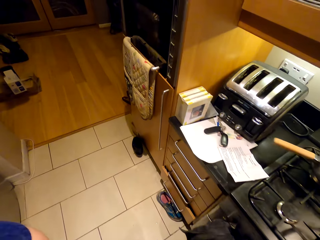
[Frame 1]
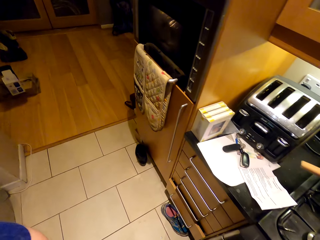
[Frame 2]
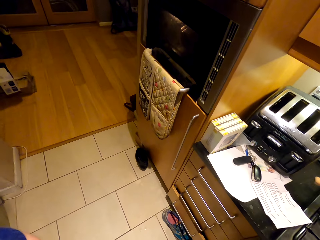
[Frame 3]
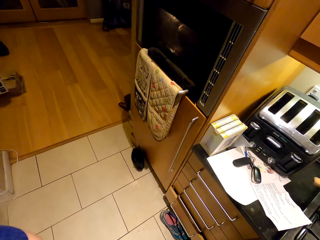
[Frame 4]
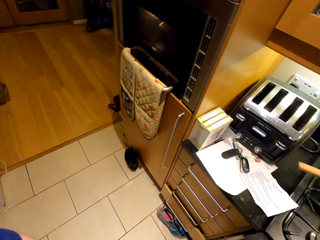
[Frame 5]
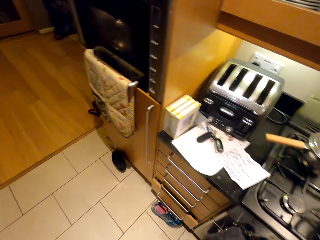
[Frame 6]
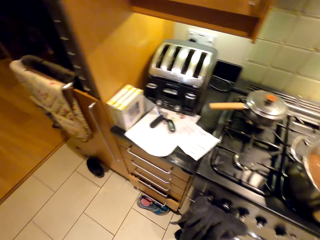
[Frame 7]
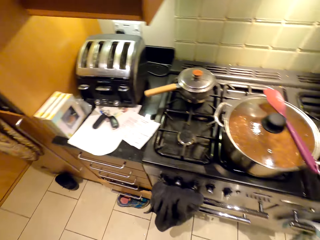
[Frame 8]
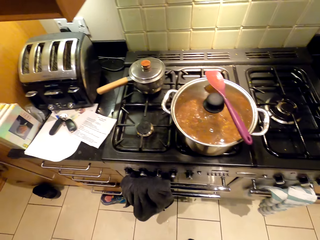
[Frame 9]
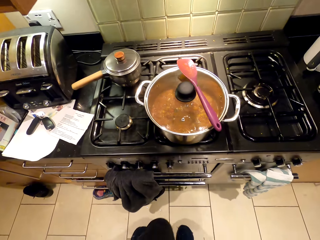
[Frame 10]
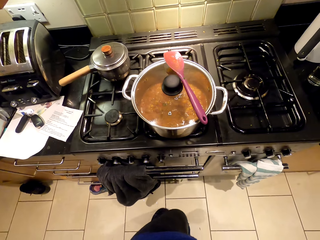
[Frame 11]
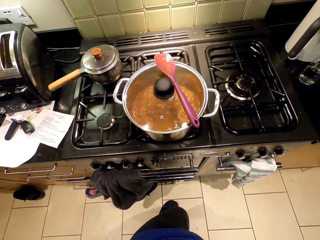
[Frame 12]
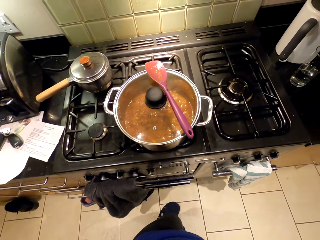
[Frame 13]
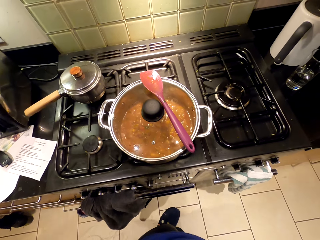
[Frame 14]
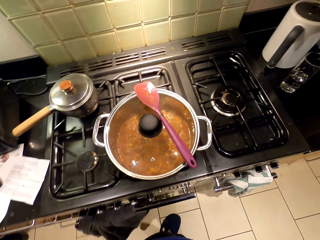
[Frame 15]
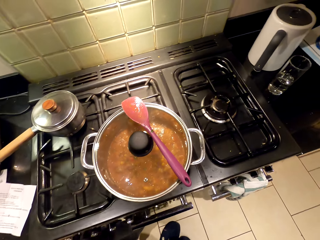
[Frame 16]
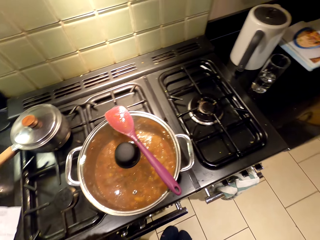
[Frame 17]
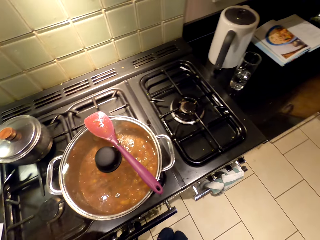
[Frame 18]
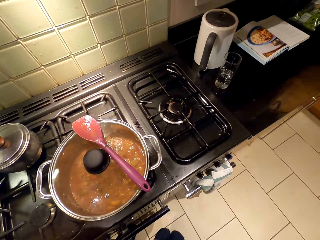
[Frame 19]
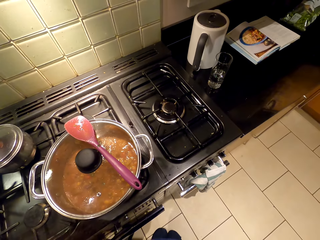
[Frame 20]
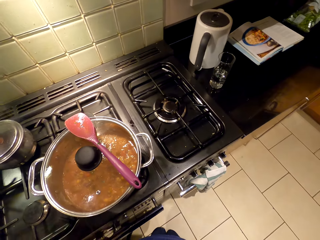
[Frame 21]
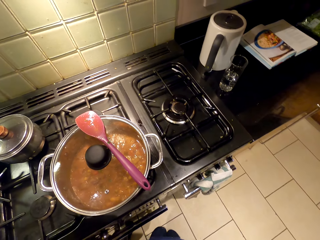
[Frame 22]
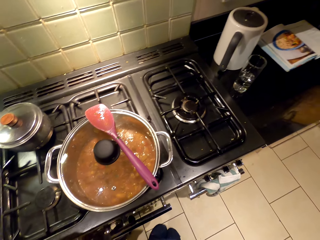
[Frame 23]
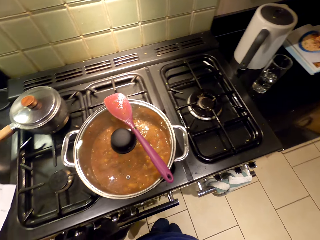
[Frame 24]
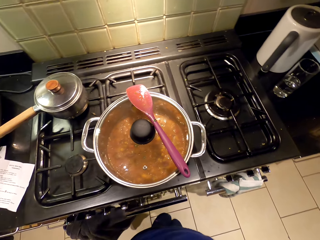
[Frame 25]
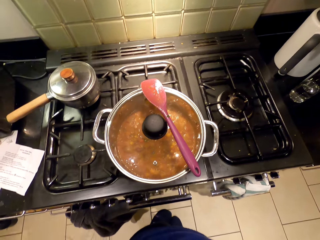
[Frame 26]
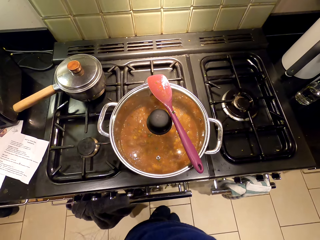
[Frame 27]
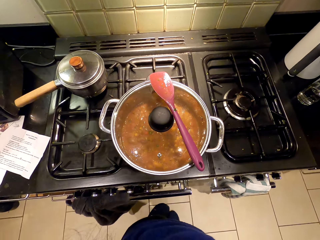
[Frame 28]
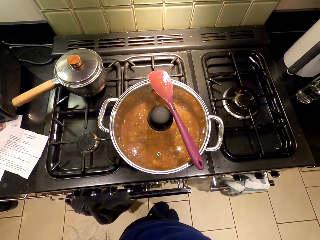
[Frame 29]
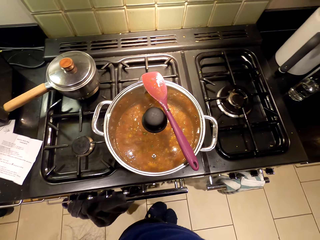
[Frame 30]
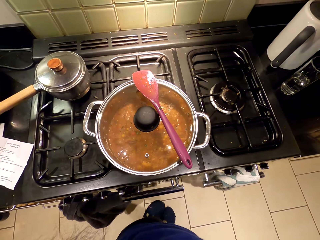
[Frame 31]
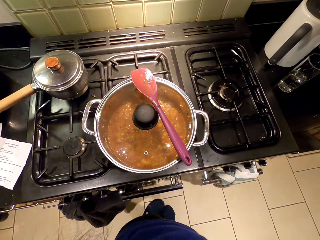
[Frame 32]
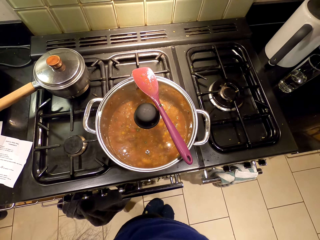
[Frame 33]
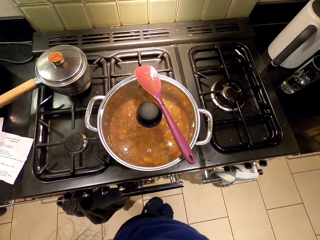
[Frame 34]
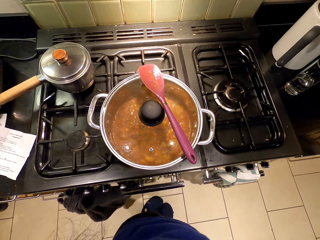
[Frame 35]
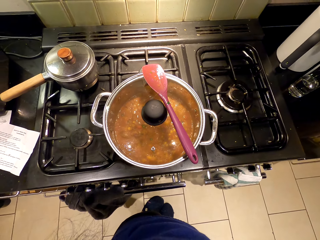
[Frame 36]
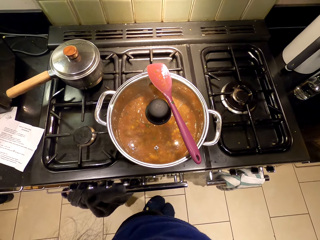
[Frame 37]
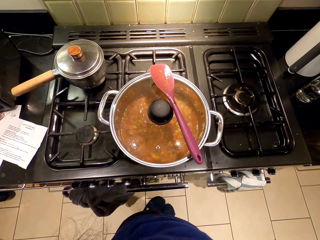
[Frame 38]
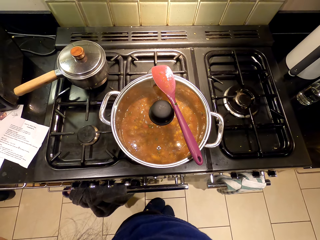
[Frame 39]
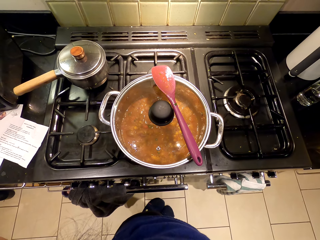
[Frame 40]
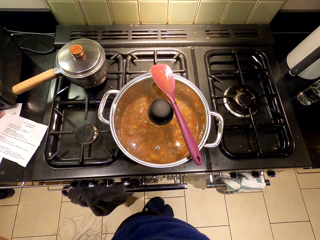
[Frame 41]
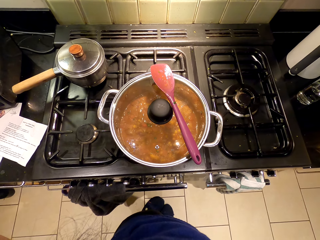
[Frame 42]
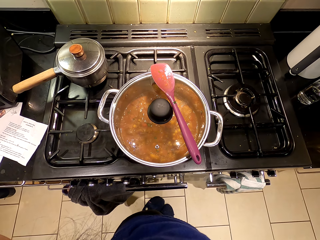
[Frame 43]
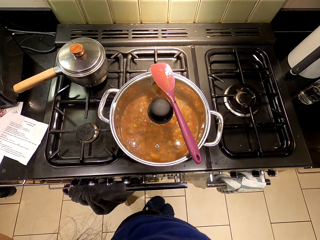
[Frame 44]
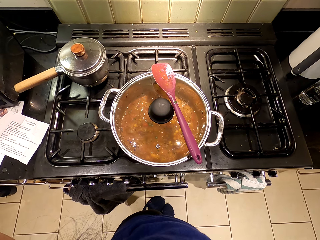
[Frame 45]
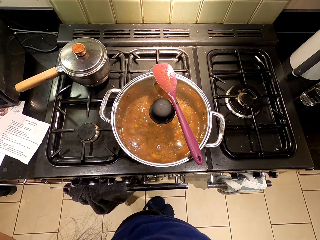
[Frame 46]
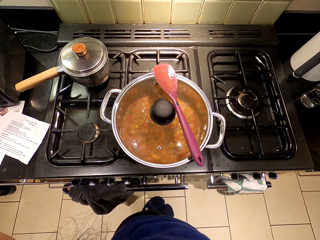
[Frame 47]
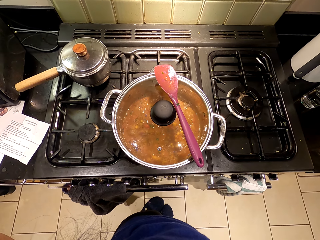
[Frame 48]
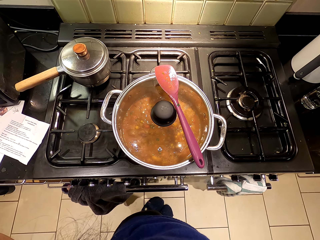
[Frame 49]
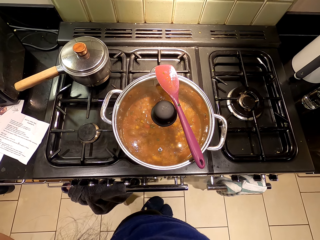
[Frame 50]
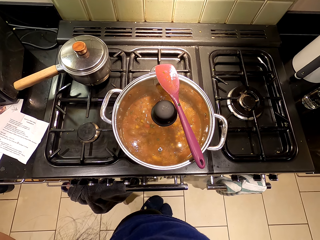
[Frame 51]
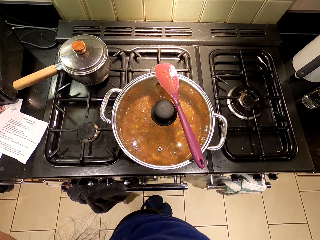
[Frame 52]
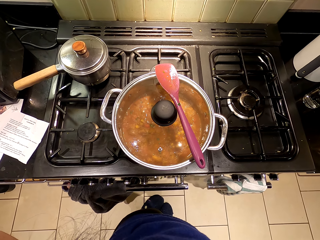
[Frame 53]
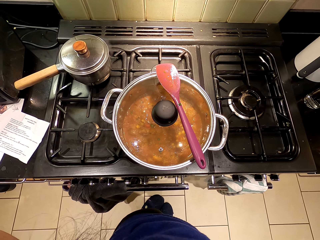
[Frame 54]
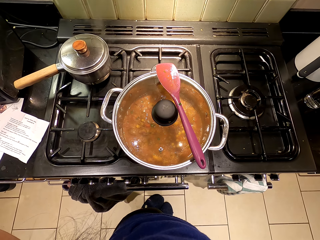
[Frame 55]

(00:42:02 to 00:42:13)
The camera wearer moves around. They stare around.

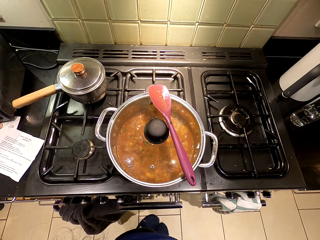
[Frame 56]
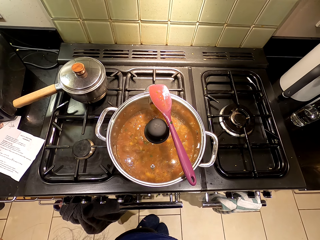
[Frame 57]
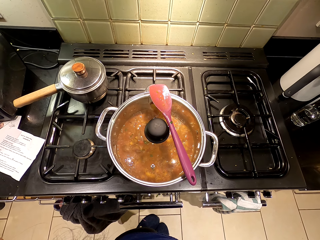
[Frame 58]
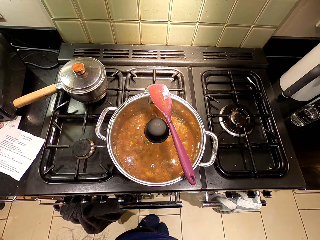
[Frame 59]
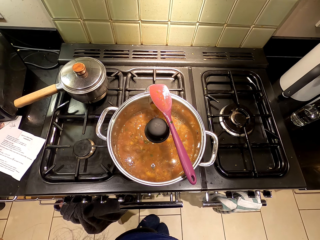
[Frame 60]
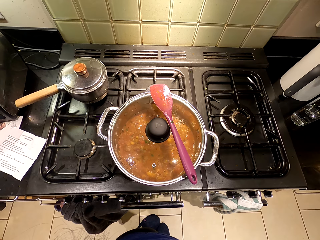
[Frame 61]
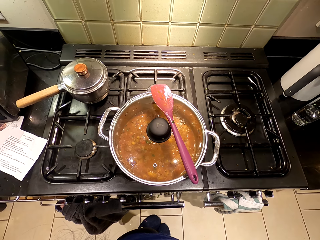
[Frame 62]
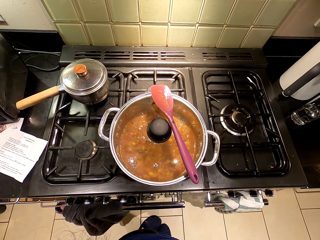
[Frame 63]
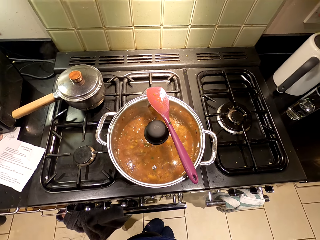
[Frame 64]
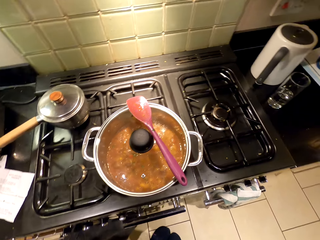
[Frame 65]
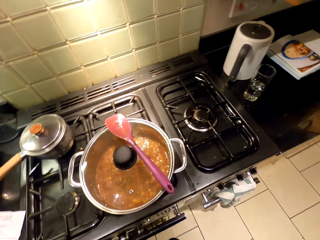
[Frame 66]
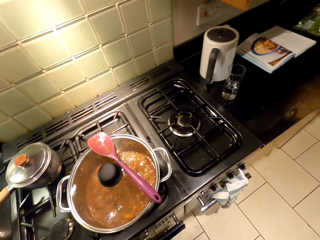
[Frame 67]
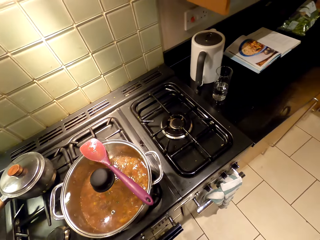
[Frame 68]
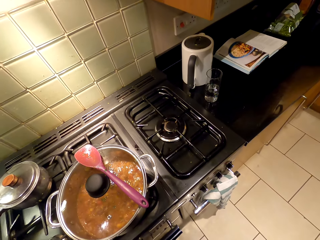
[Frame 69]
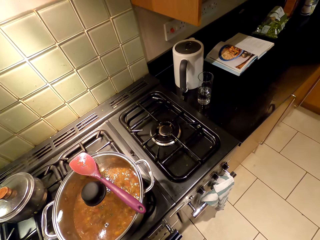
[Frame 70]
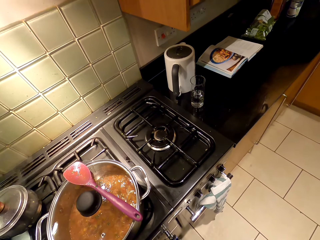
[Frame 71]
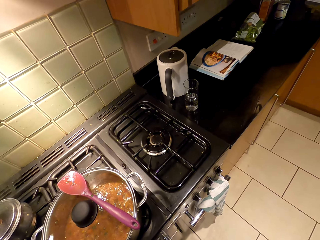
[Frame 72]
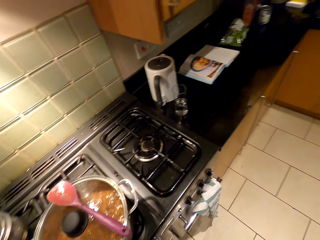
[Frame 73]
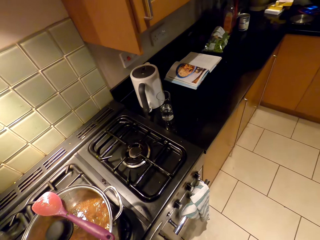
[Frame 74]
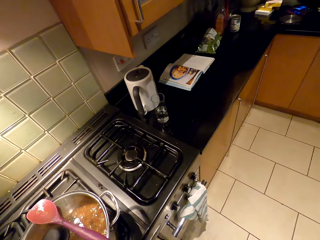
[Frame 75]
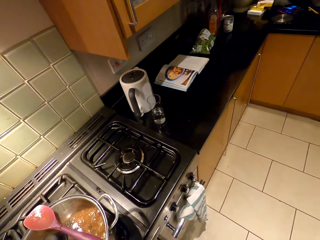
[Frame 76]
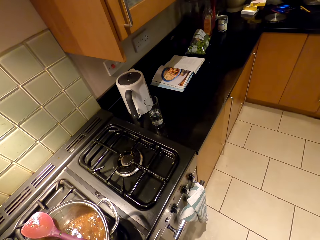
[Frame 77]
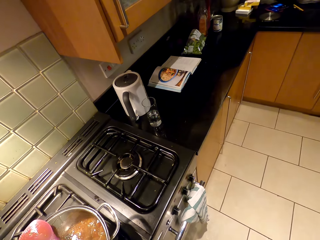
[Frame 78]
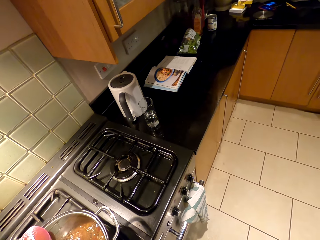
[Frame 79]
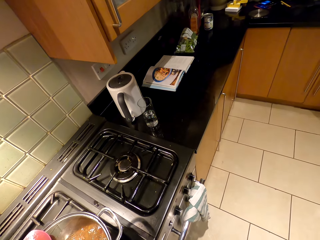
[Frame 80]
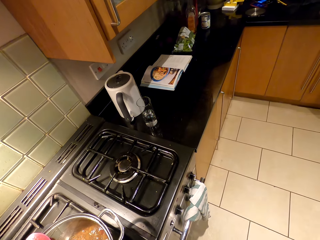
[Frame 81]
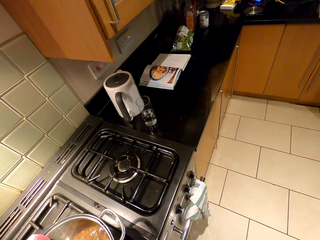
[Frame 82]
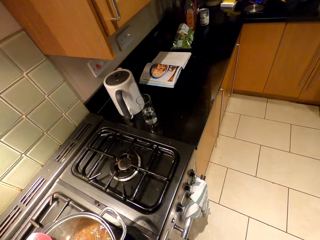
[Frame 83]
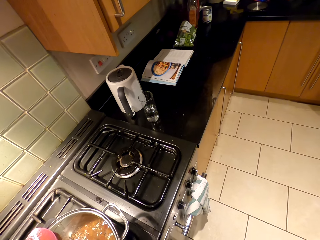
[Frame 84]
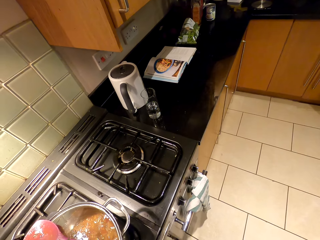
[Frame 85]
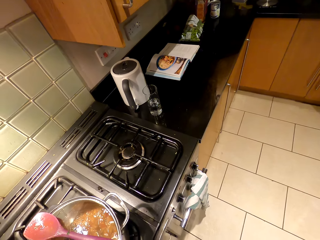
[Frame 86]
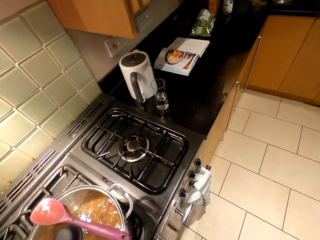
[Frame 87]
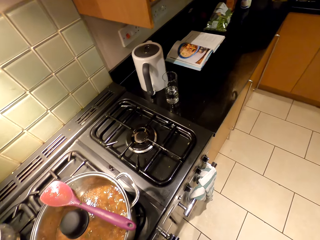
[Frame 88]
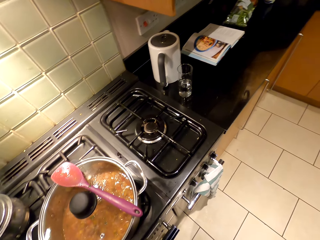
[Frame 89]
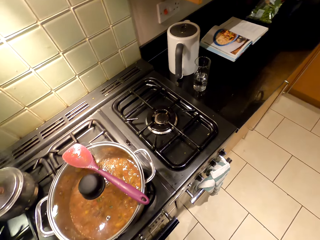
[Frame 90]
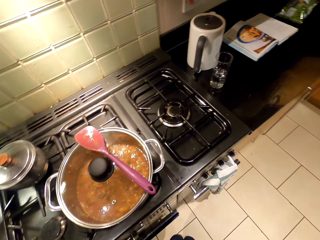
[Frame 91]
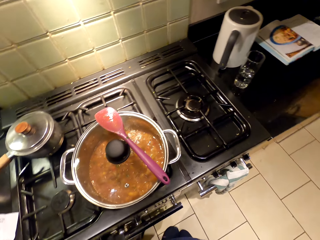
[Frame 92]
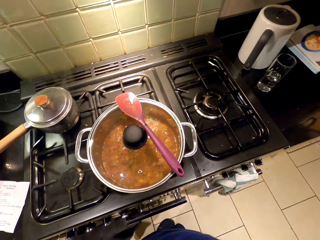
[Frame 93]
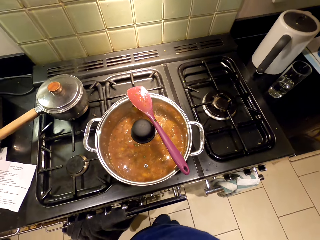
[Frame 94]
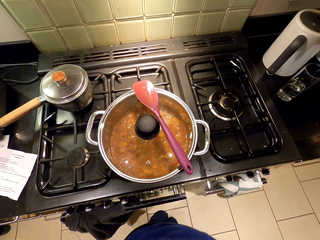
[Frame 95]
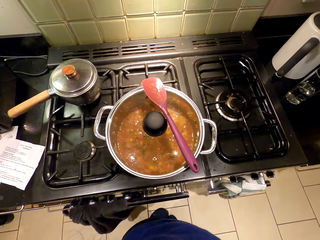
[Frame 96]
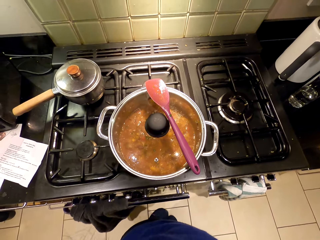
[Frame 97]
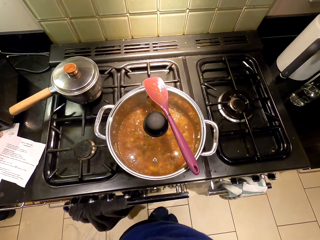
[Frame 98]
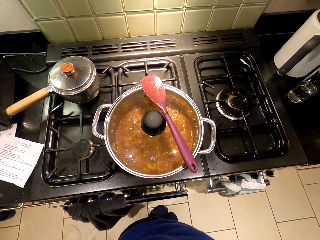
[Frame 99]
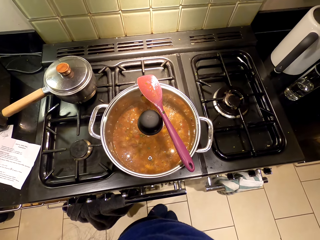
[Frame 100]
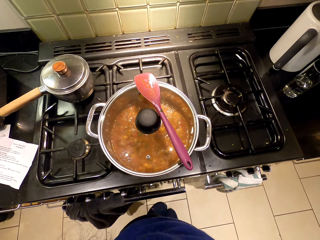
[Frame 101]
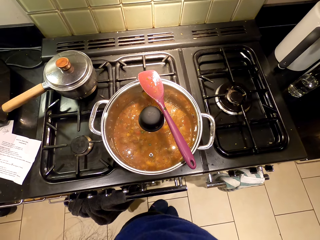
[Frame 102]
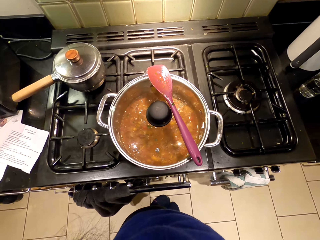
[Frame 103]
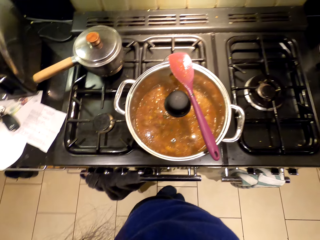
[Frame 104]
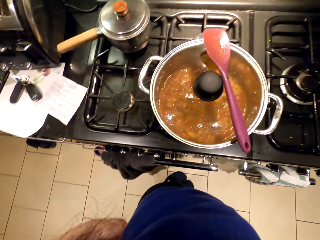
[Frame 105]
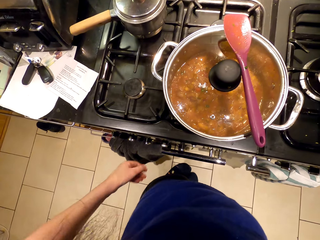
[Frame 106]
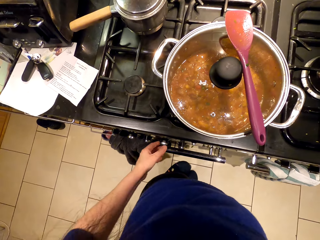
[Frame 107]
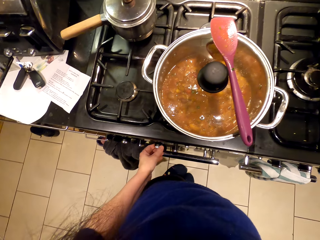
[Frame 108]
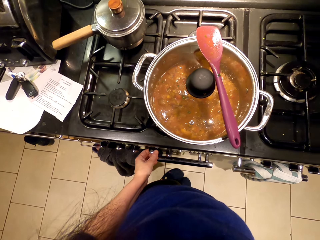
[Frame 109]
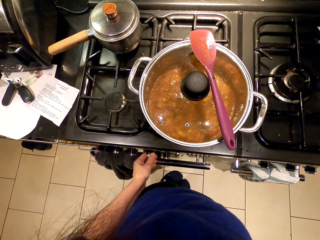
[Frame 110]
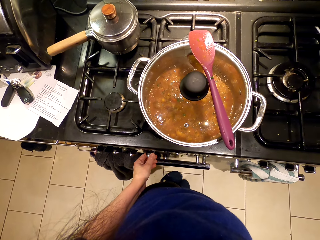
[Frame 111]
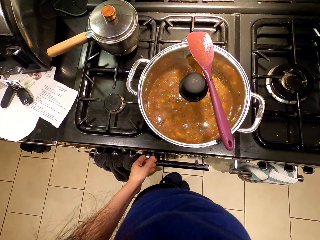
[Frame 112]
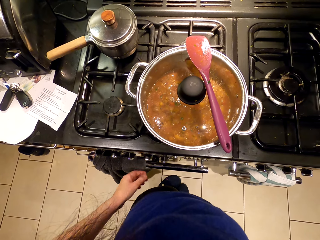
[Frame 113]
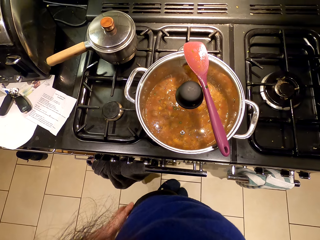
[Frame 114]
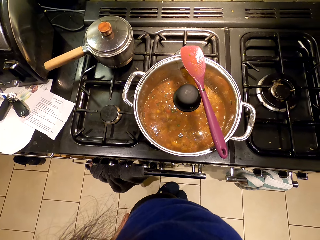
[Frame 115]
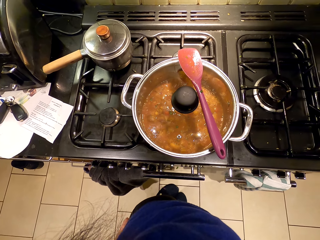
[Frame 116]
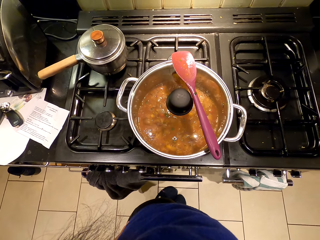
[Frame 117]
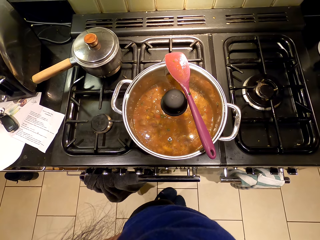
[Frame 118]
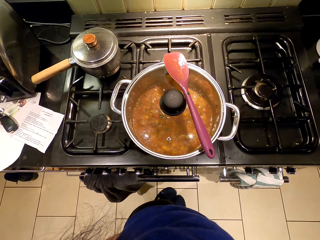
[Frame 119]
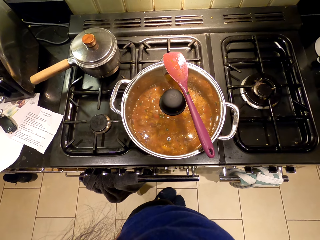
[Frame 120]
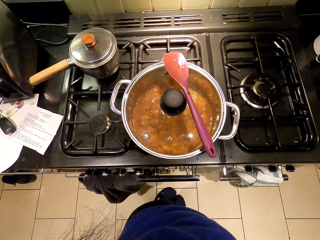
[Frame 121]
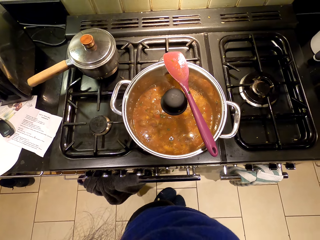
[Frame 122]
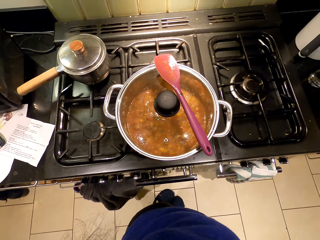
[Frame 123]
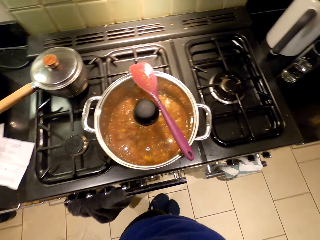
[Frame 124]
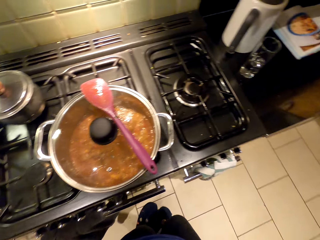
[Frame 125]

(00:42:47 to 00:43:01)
The camera wearer looks around. They operate the stove. They look around.
